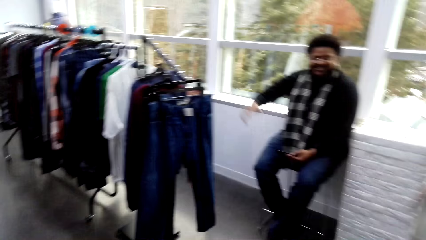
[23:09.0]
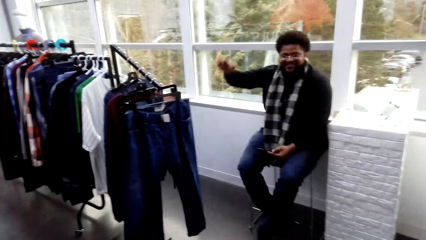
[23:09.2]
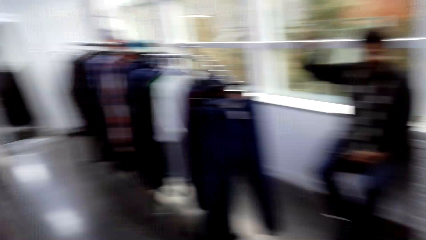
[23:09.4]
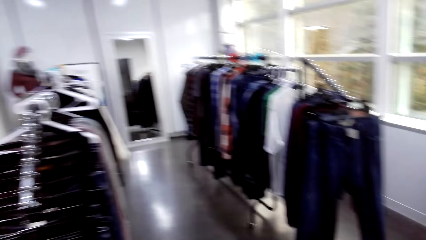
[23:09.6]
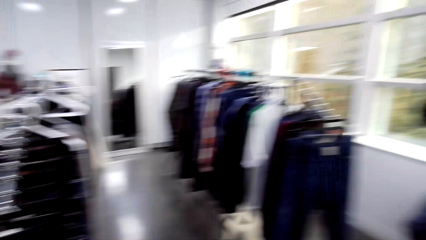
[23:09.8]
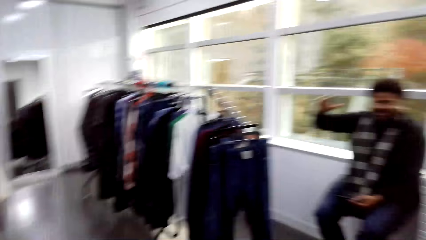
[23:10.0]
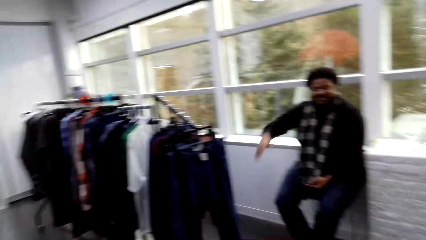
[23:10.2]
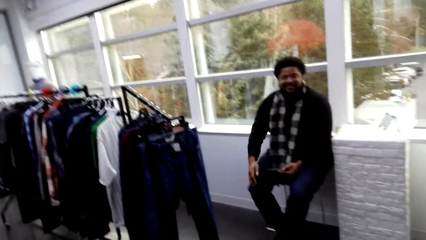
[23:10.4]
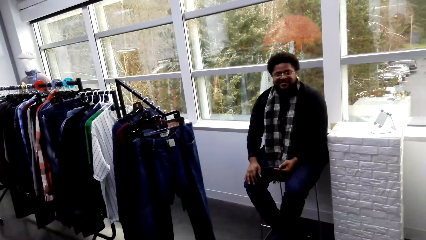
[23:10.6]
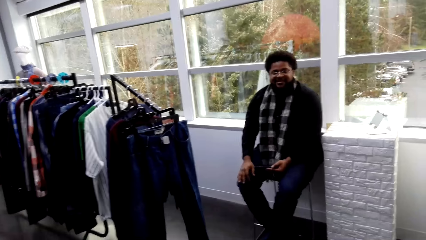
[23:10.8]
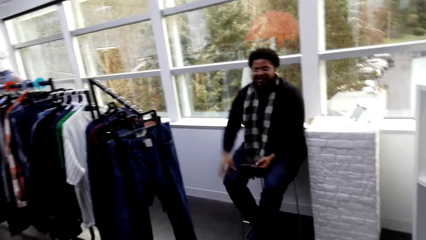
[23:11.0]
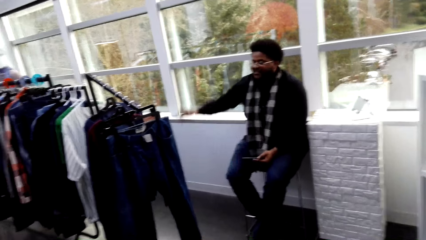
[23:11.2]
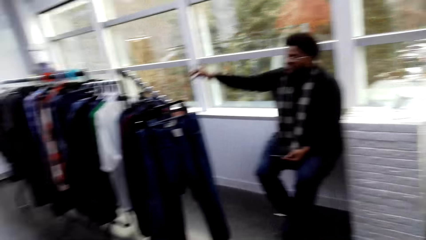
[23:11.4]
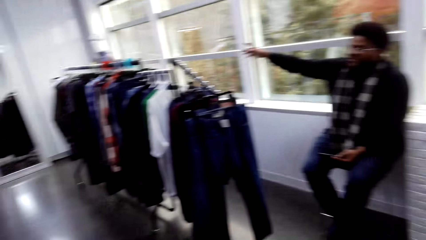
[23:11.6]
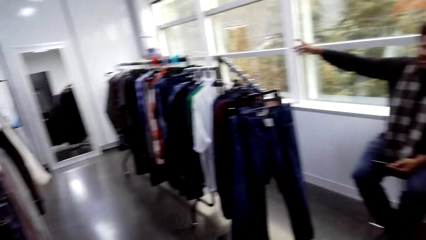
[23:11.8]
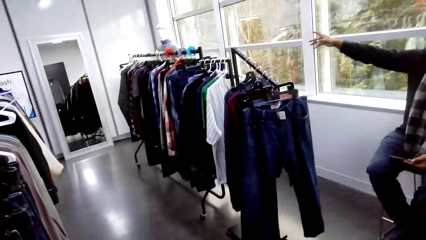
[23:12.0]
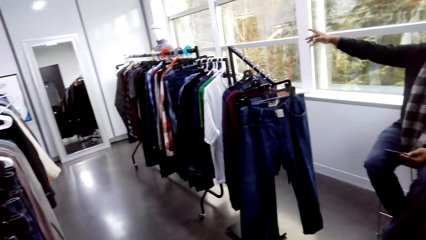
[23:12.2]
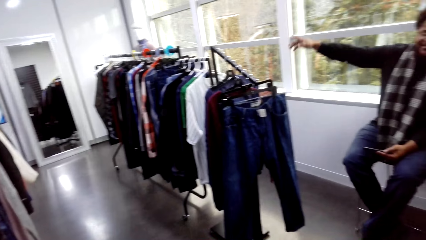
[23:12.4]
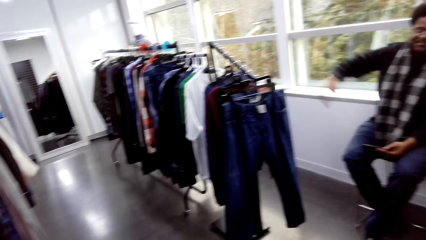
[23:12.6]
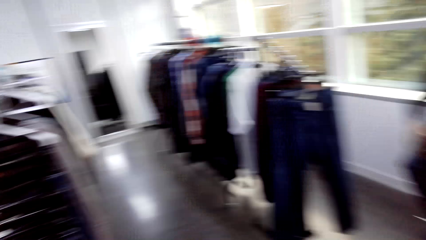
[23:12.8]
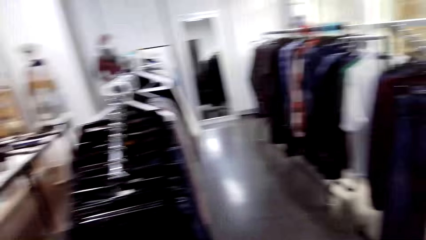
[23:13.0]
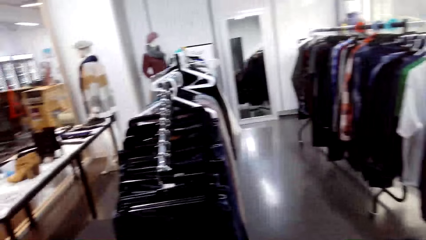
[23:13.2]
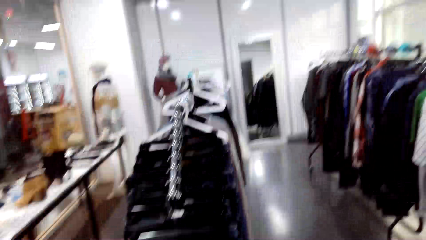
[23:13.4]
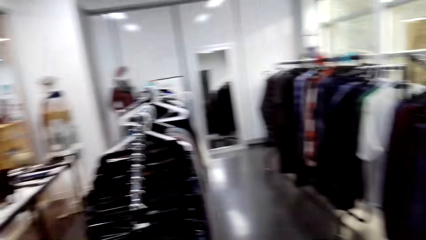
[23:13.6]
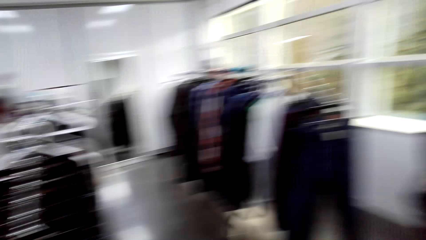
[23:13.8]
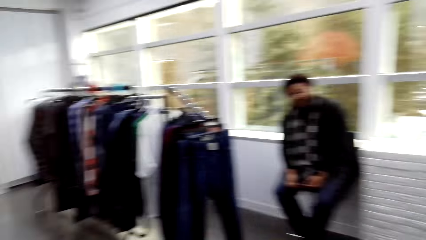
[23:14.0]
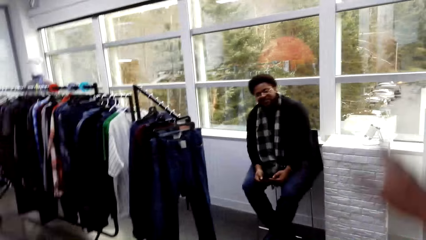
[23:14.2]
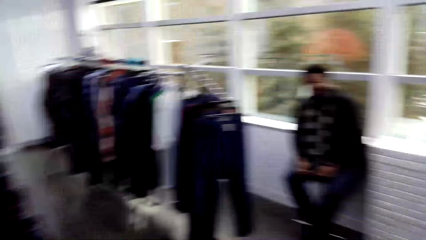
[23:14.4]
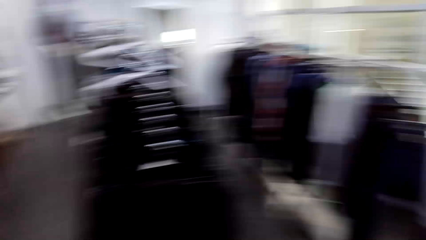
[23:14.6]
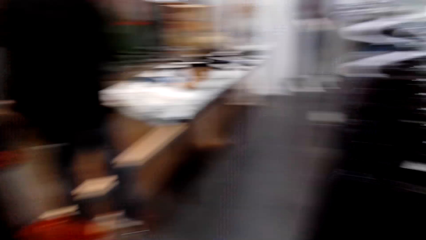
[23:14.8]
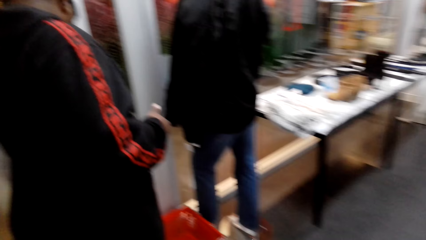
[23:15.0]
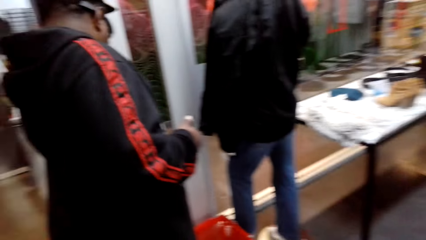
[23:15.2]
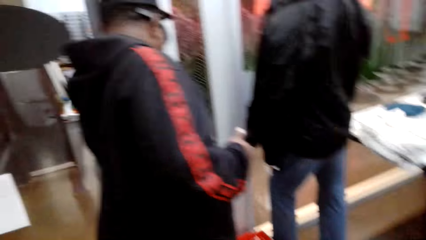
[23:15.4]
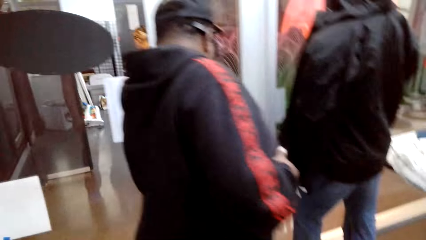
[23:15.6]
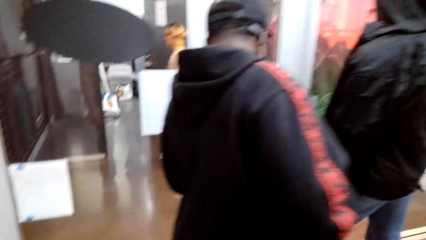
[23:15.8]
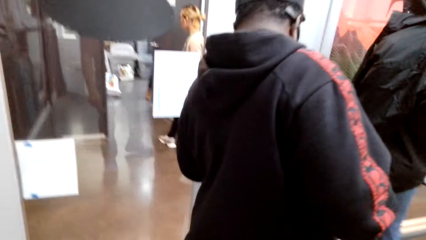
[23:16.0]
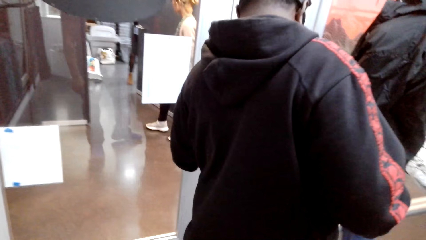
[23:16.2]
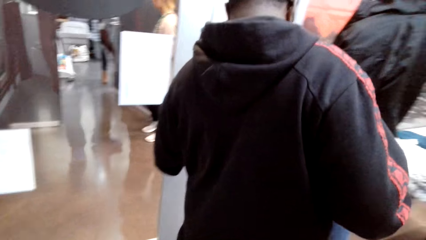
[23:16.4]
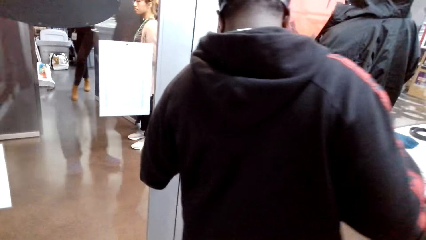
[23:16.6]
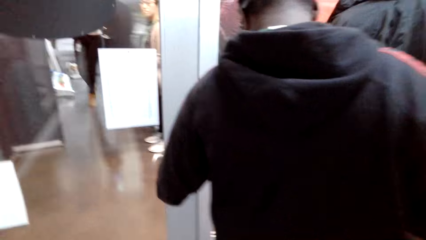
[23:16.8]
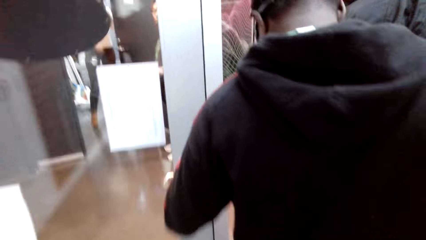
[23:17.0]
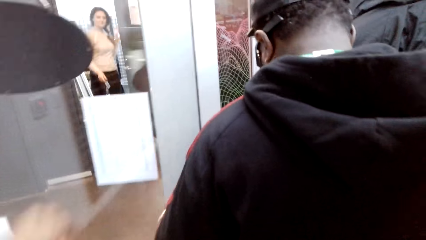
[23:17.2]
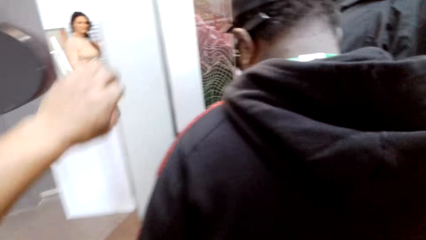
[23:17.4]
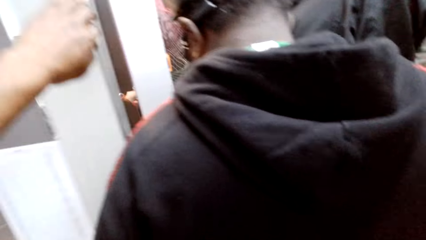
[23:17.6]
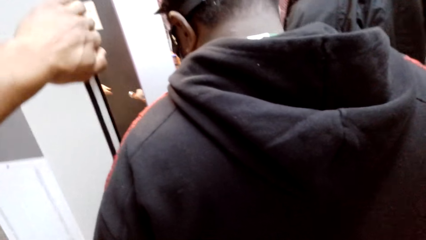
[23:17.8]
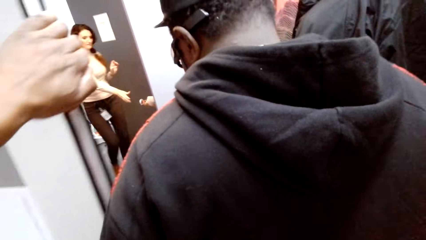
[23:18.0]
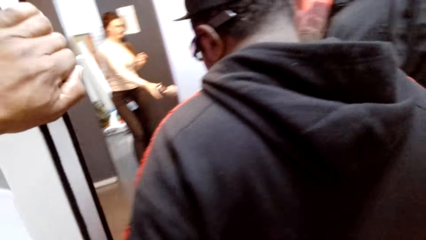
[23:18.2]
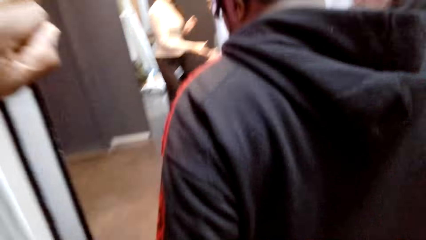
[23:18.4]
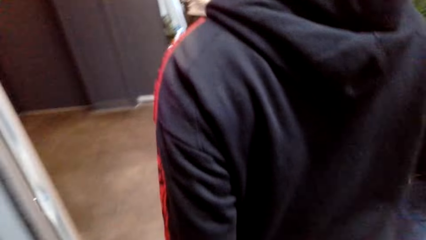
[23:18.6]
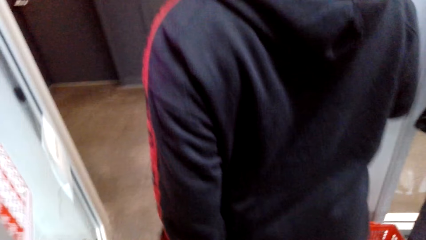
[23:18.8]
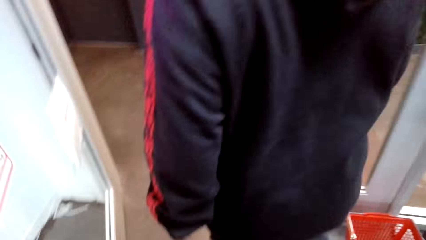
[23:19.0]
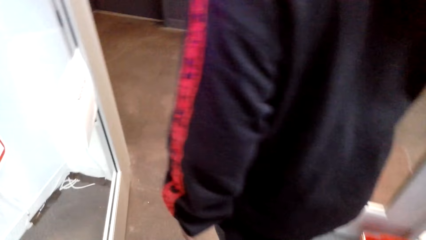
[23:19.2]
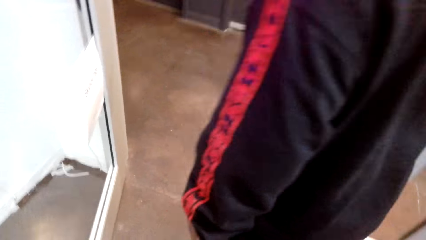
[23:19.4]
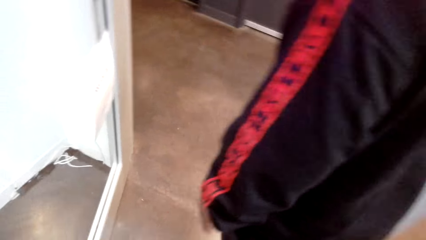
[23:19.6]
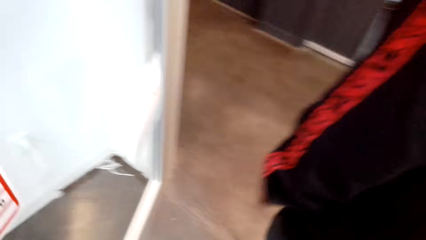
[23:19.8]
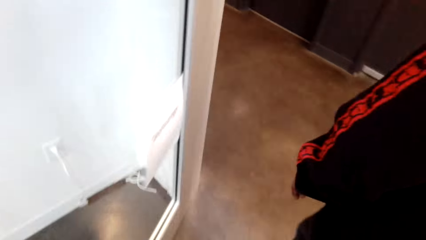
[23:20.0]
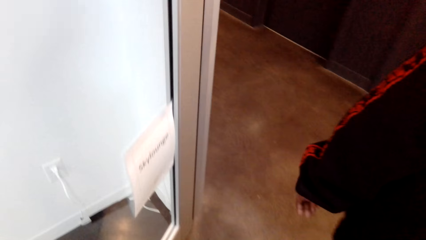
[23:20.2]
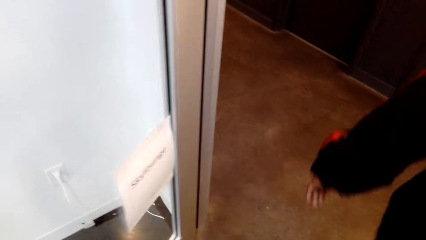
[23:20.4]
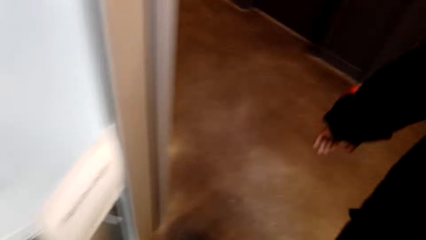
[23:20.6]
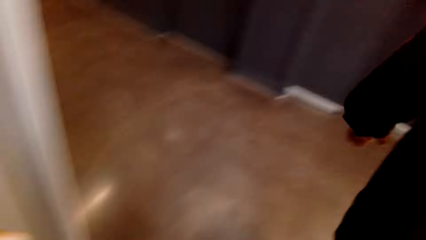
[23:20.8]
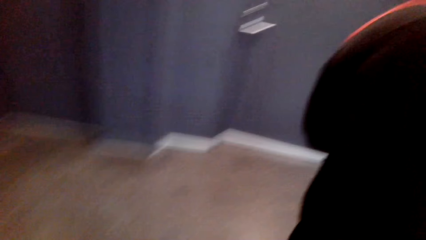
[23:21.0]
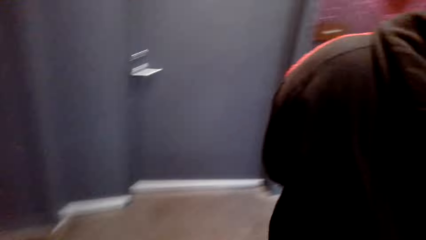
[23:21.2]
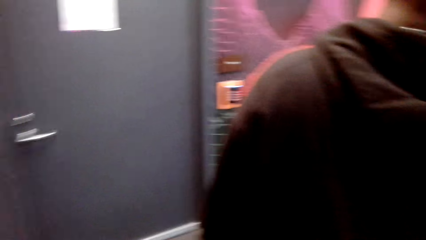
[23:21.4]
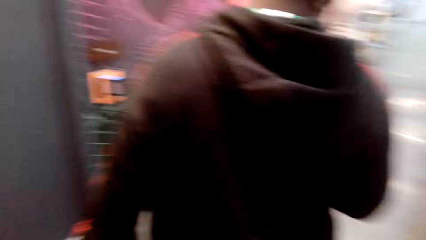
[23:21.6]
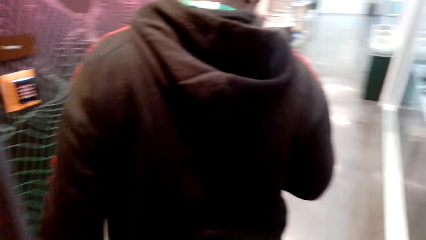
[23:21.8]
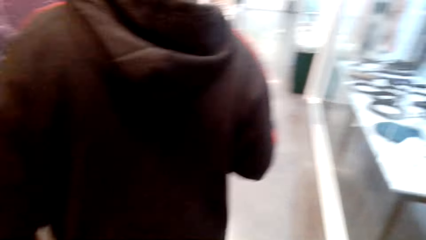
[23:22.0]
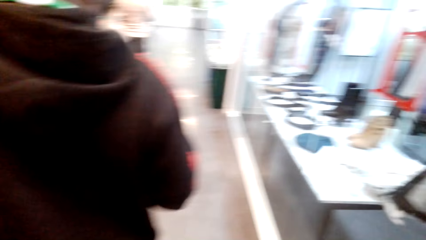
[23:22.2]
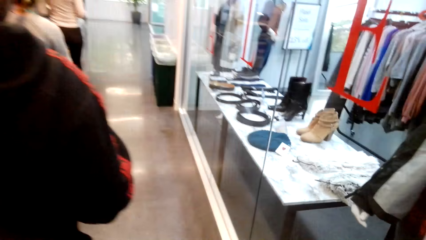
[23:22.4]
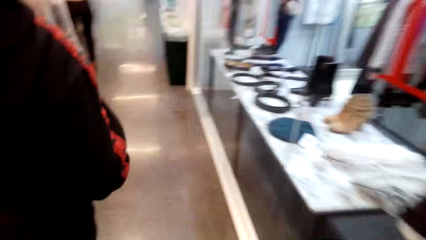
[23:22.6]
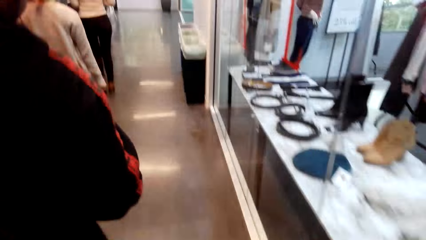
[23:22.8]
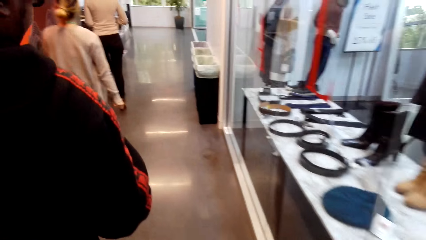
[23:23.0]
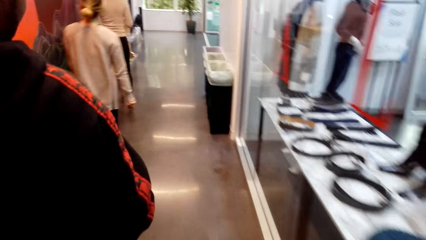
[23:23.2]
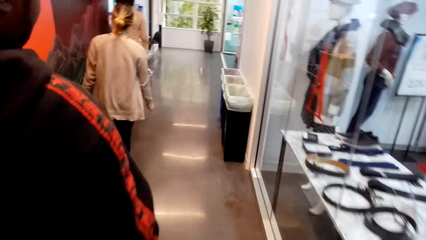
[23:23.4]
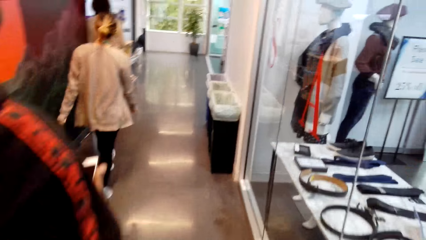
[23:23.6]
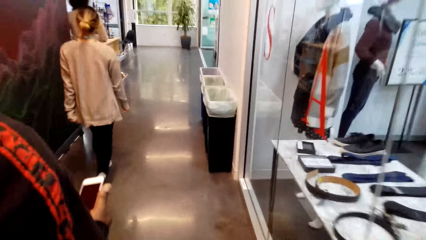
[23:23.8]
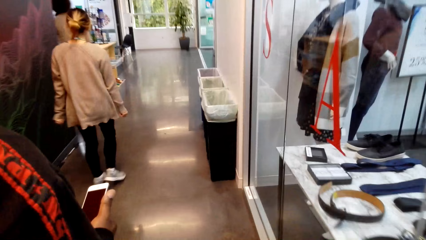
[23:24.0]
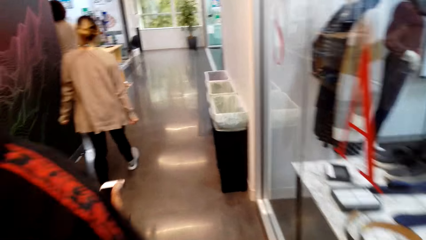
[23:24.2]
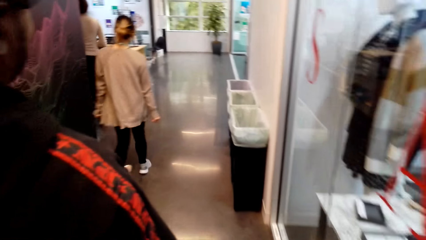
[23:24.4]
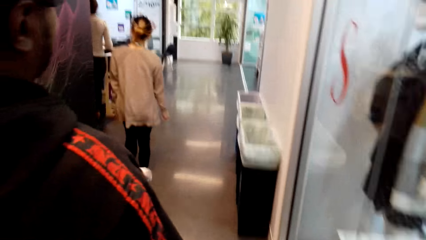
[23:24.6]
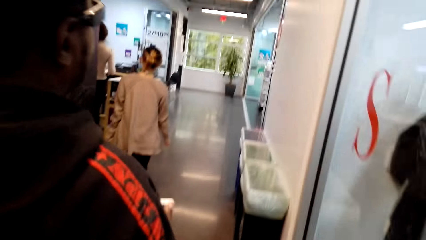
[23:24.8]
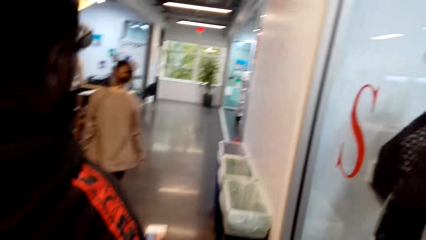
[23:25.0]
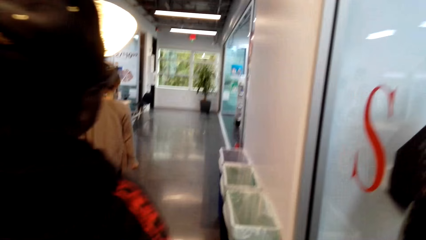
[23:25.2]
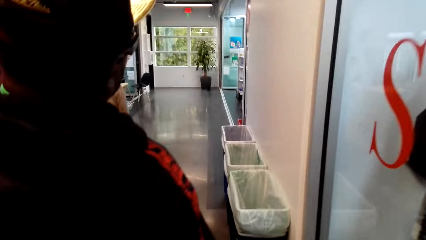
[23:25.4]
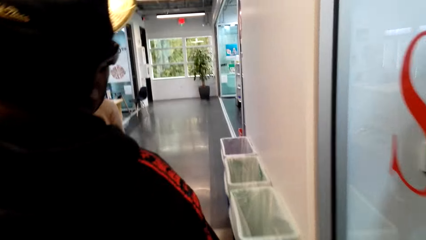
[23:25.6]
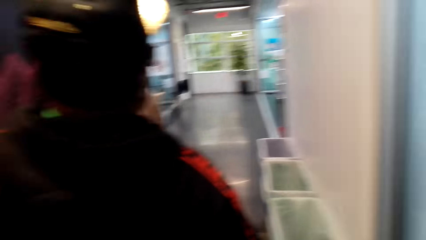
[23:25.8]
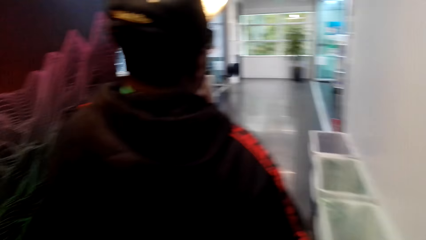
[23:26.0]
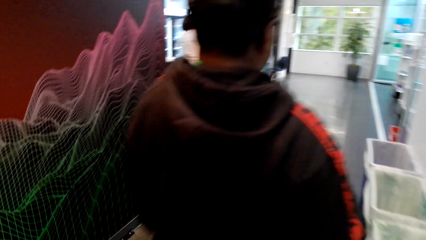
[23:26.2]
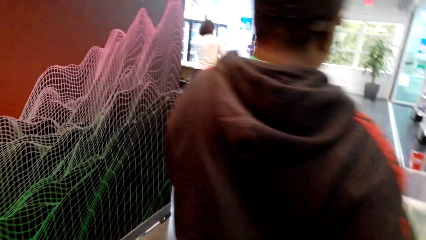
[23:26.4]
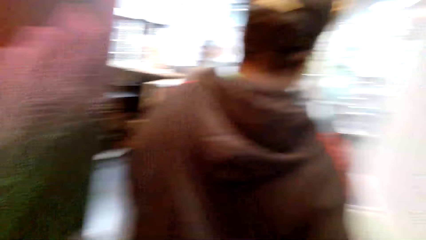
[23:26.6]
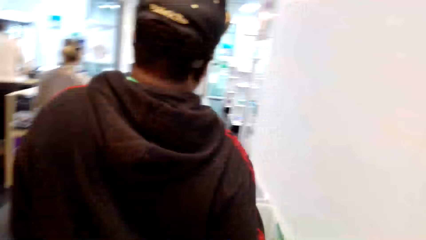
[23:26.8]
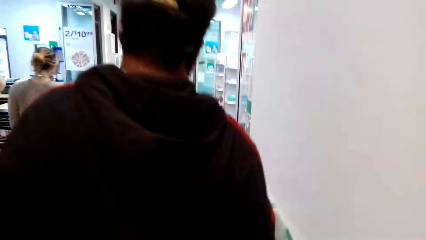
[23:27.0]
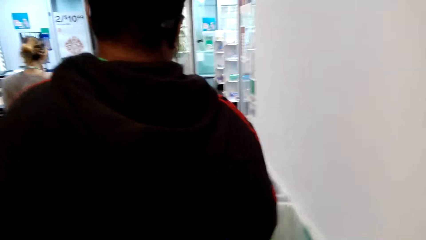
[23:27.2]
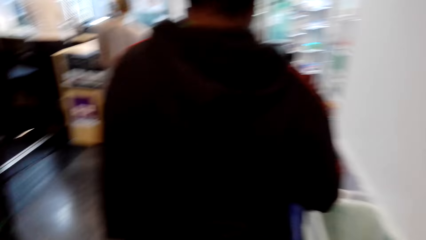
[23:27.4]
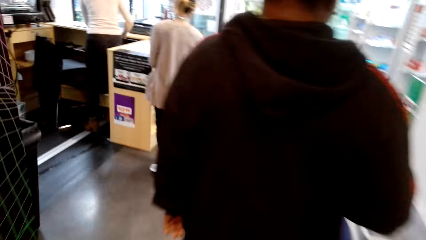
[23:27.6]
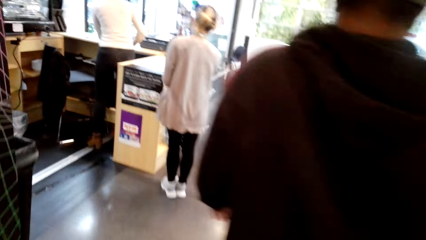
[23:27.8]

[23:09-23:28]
A man speaks with gestures. The camera wearer interacts with the man. Another man opens the door. The camera wearer pulls the door. They hold the door. The other man walks. The camera wearer walks. They exit the clothing store. They walk around the store.
